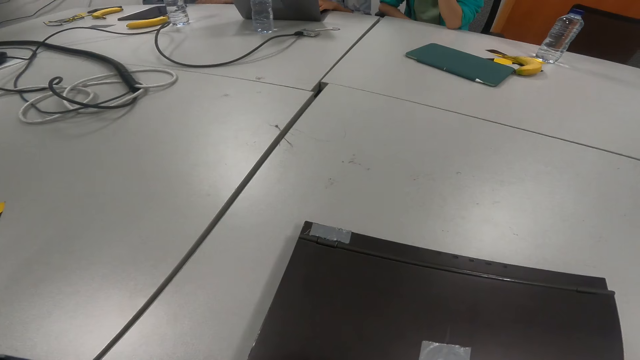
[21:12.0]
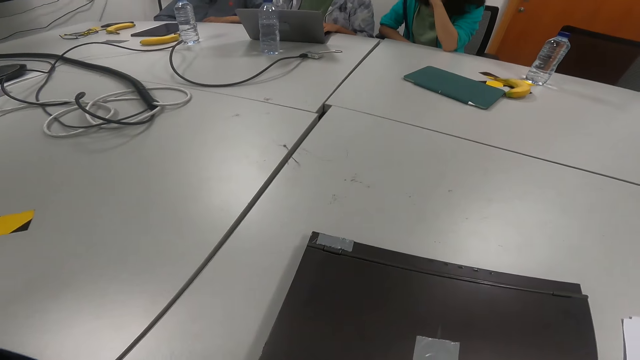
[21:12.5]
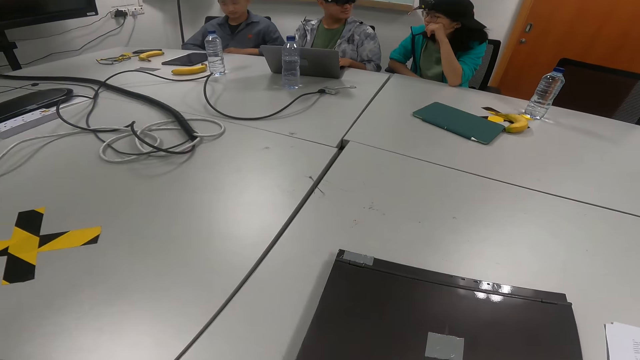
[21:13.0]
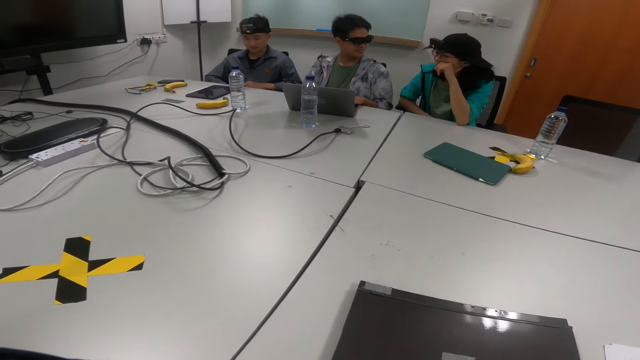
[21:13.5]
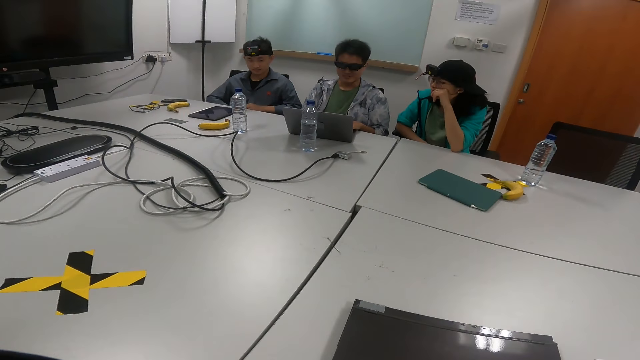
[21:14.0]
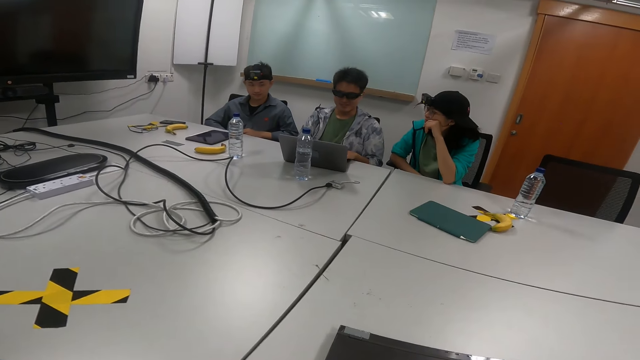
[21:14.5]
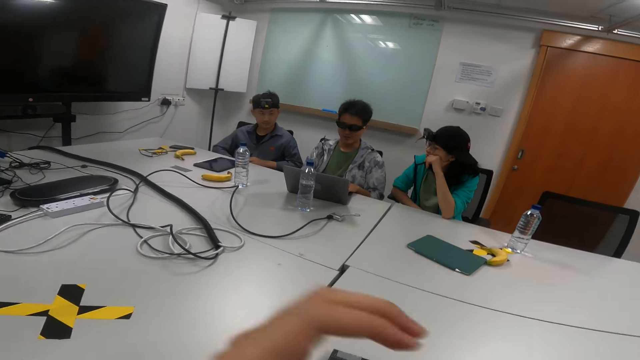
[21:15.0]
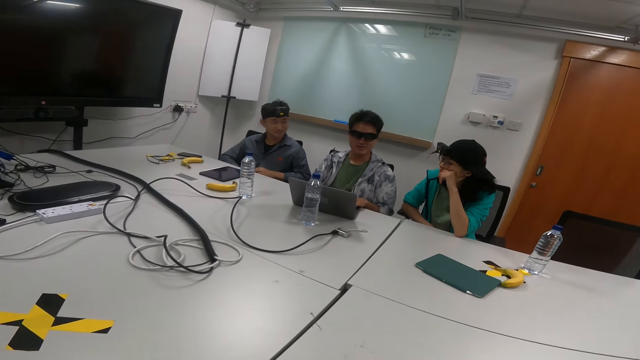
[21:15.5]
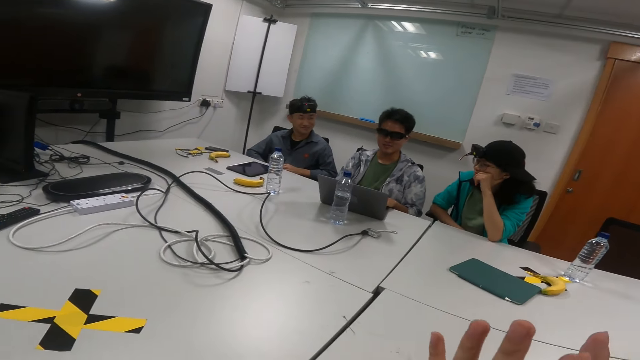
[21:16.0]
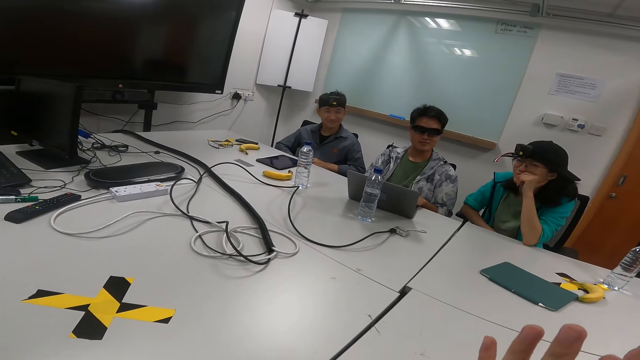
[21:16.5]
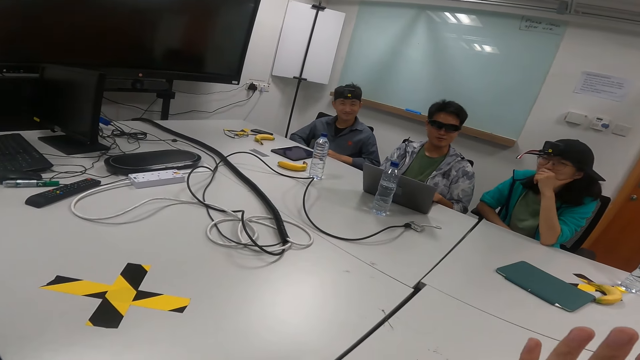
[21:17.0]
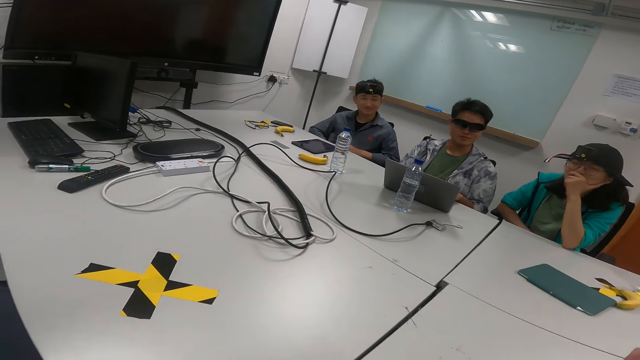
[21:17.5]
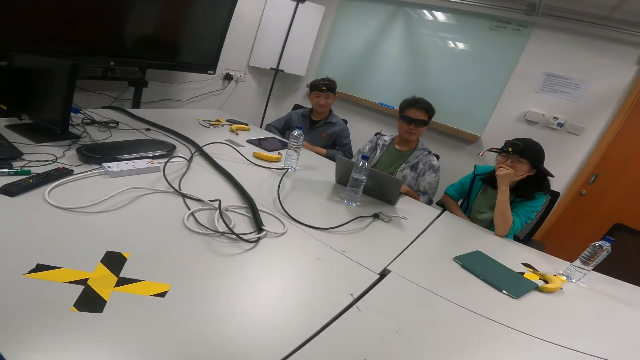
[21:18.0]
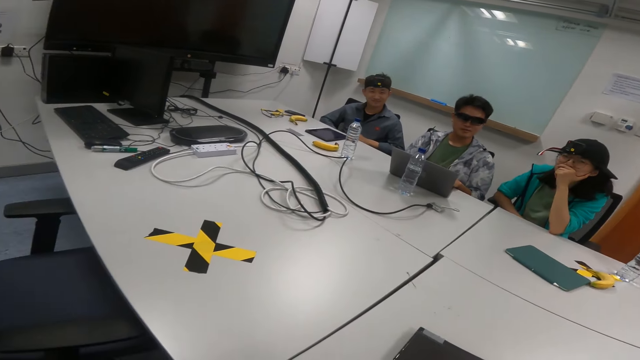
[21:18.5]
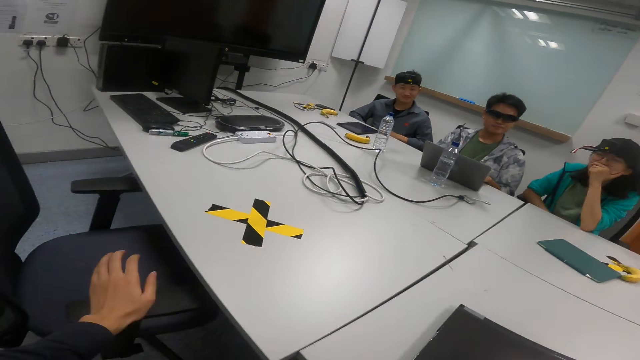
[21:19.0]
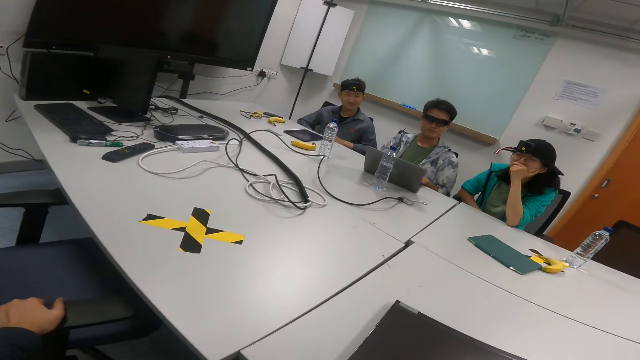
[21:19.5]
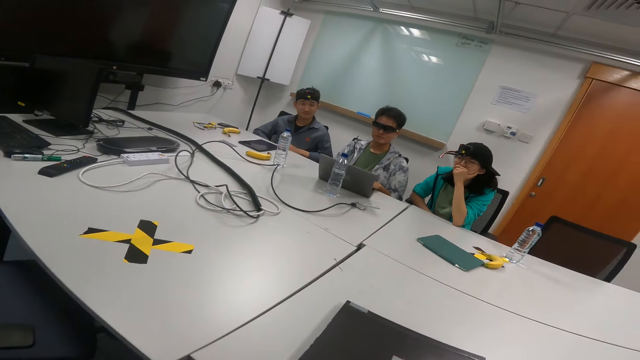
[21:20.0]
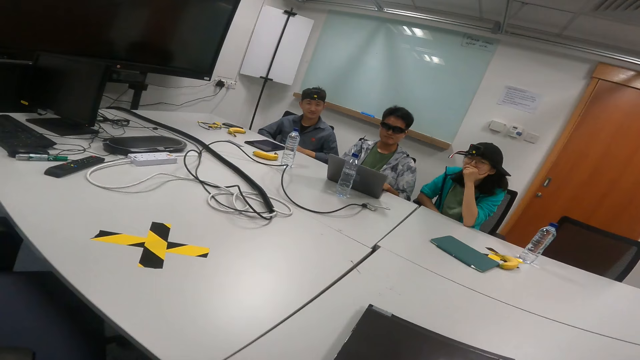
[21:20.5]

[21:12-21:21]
The camera wearer talks in the meeting. He moves his left hand.

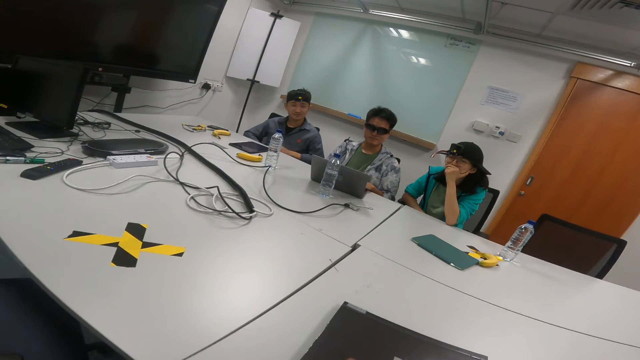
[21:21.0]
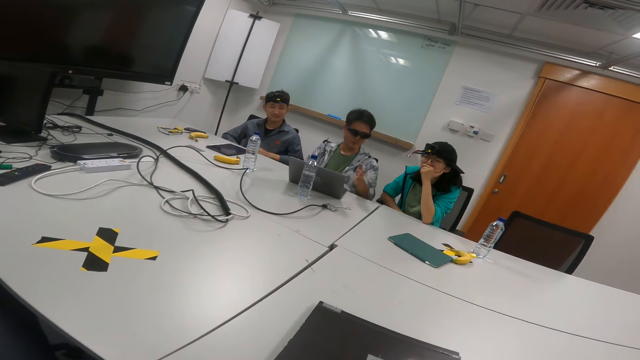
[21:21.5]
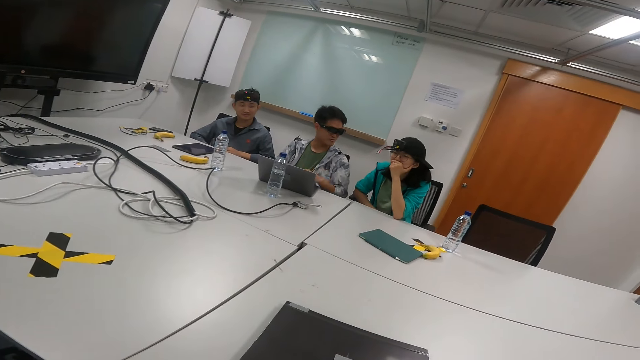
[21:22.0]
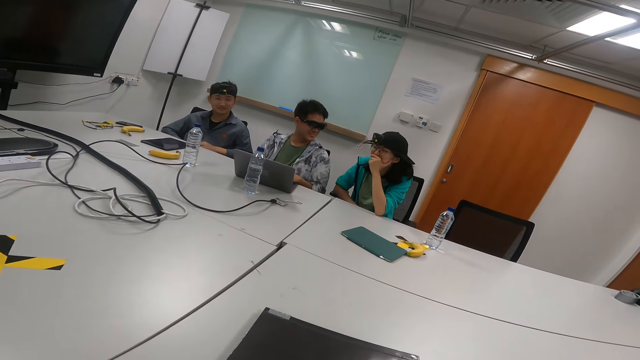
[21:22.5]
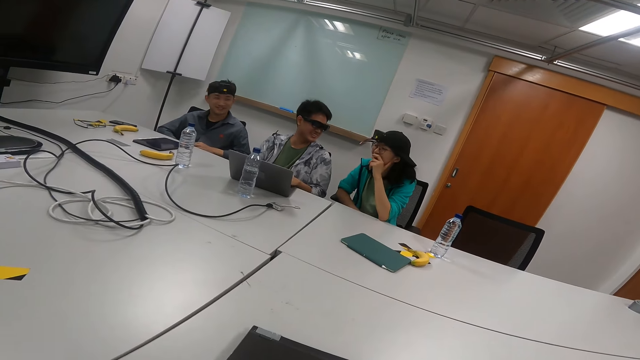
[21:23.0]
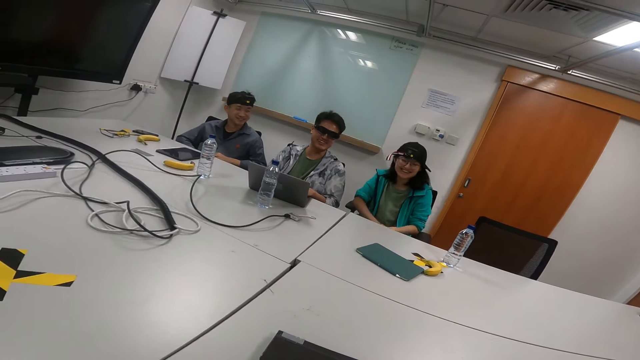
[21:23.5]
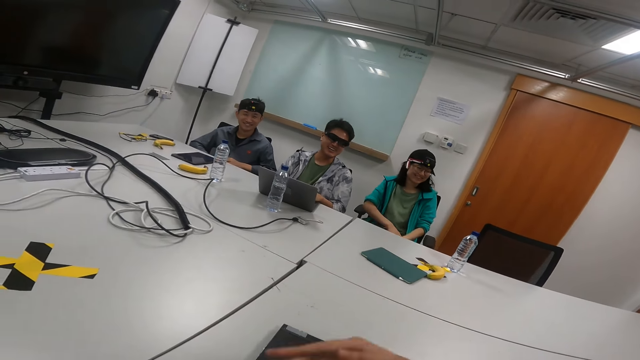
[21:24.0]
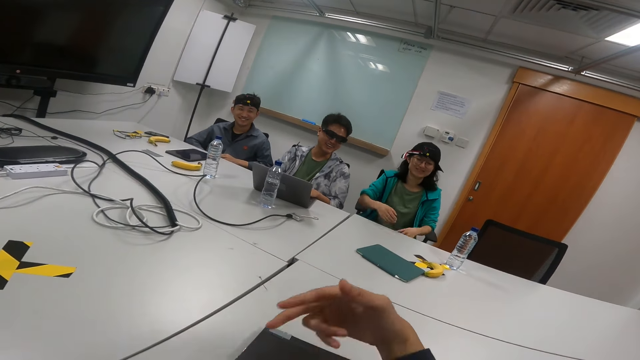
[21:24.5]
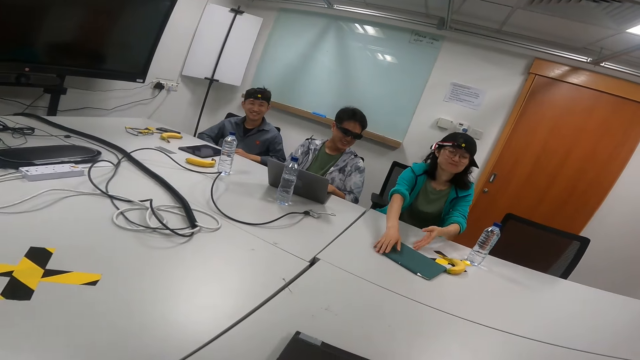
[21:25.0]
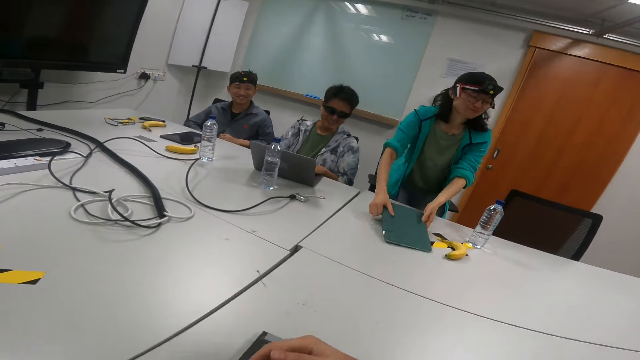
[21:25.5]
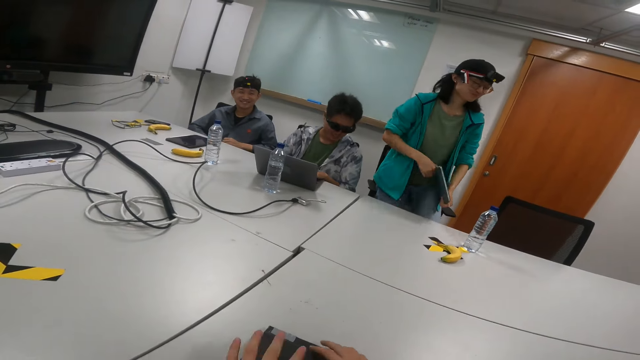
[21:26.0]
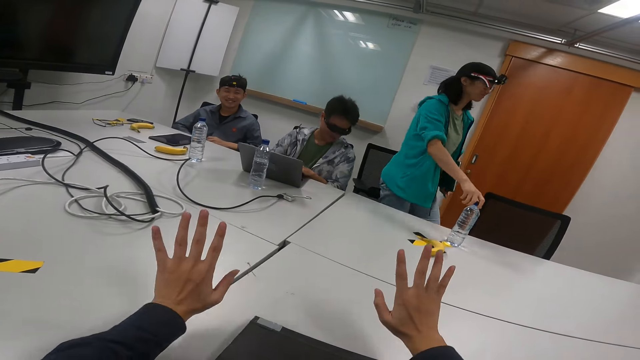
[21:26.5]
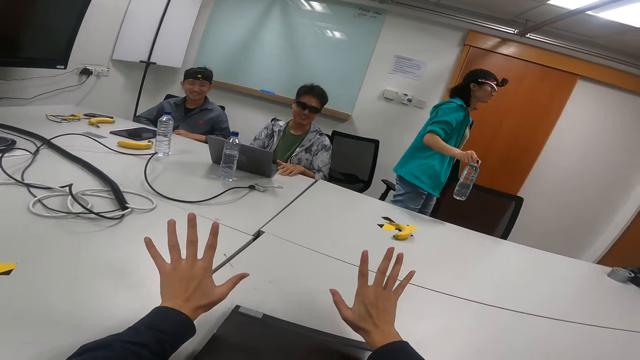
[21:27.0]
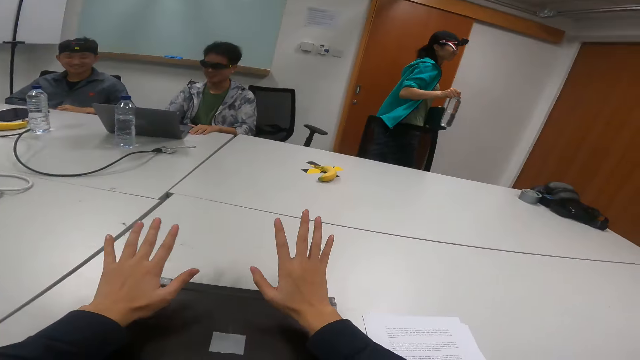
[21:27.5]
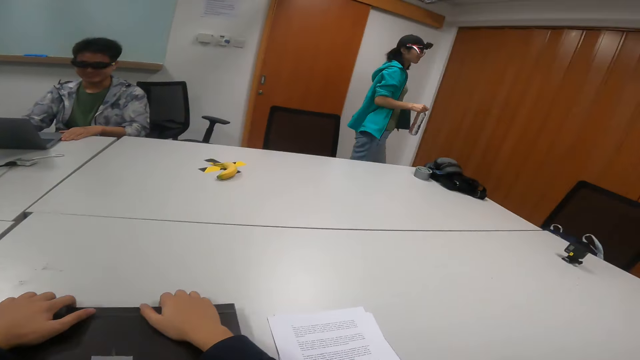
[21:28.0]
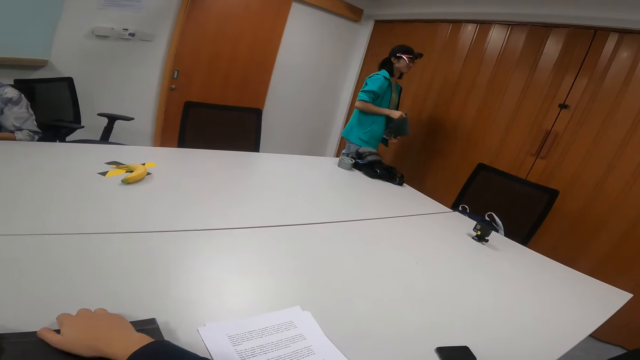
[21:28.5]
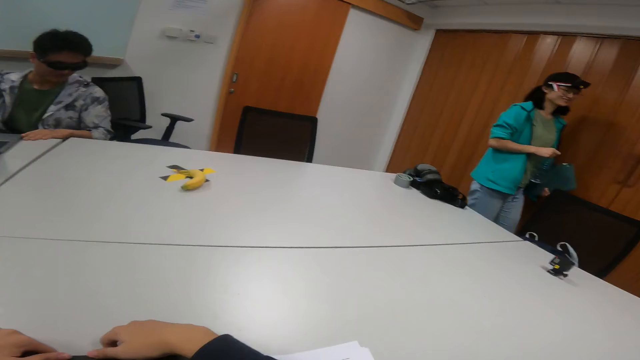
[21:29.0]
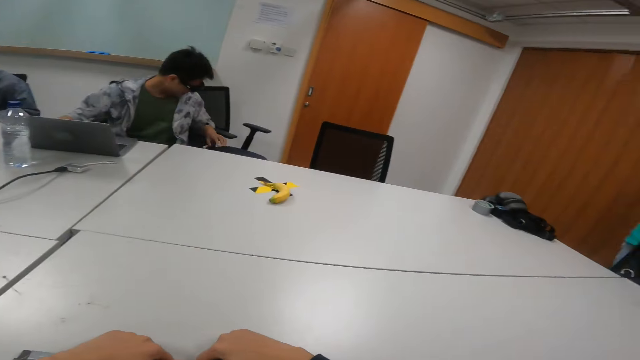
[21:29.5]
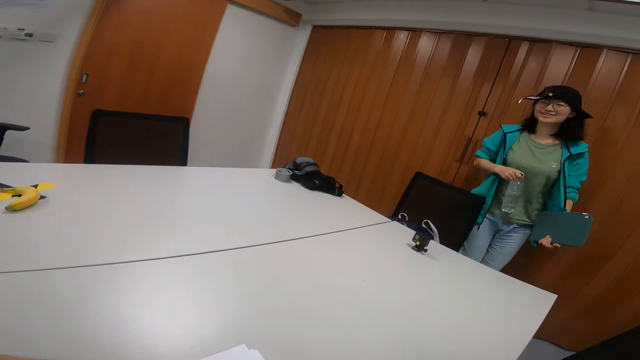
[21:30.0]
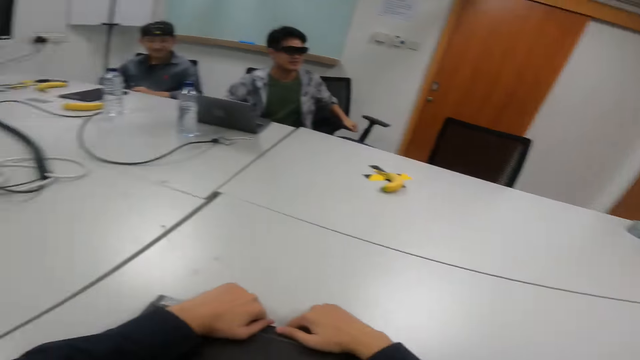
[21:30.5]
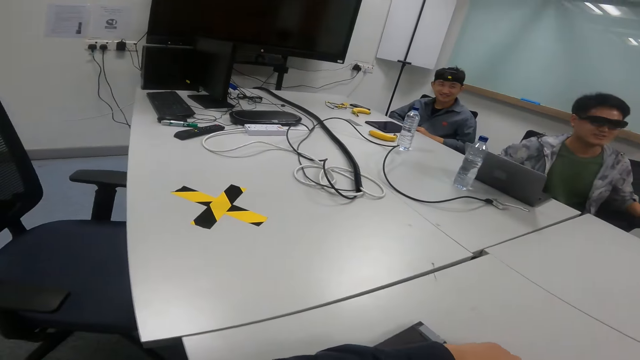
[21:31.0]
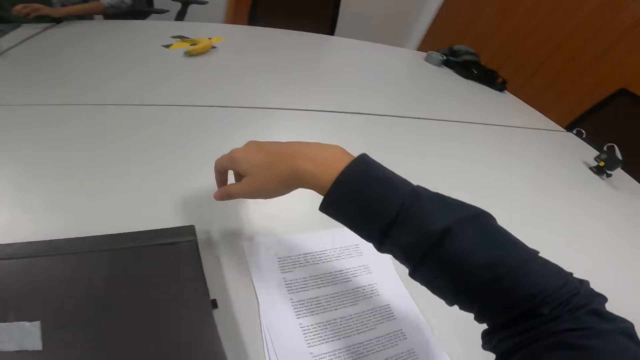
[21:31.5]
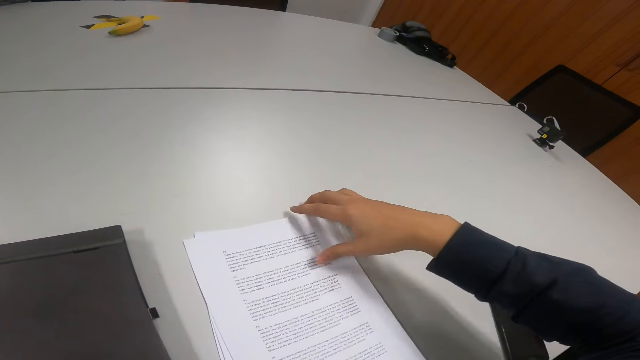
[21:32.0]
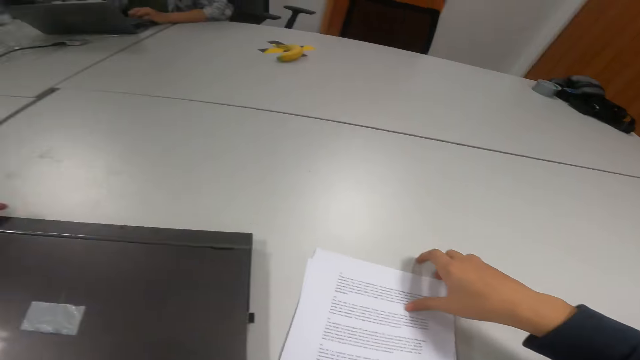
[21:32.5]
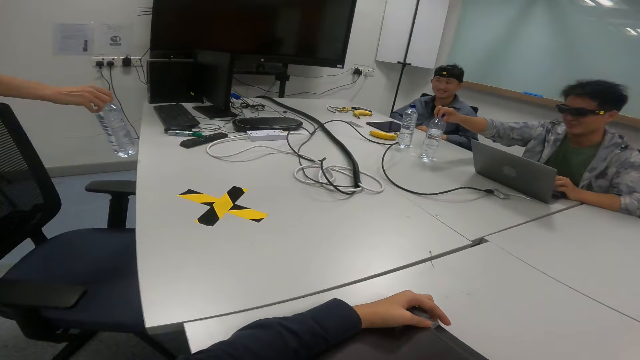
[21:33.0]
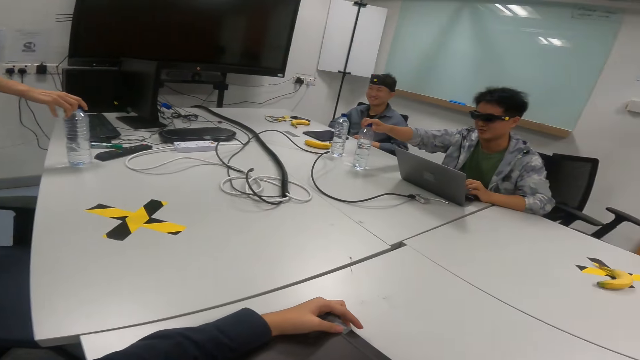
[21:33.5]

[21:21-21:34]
A person moves his hand. The camera wearer moves his left hand. Another person picks up the tablet from the table. The other person pulls her tablet. The other person picks up the water bottle from the table. The camera wearer talks with gestures in the meeting room. The other person walks around in the meeting room and walks out the room. The camera wearer picks up the paper.
